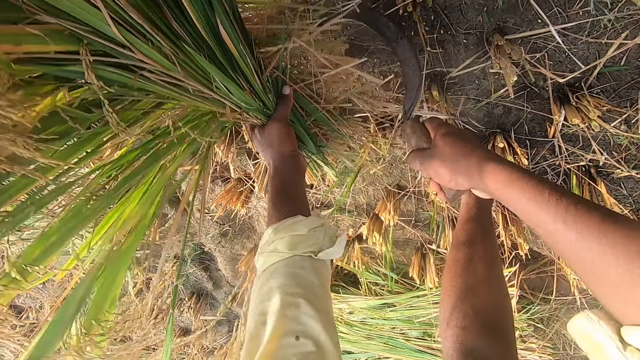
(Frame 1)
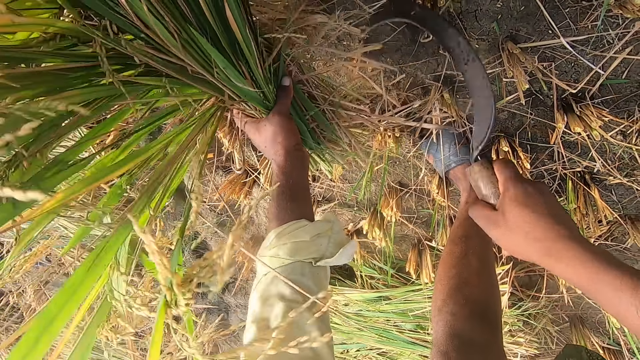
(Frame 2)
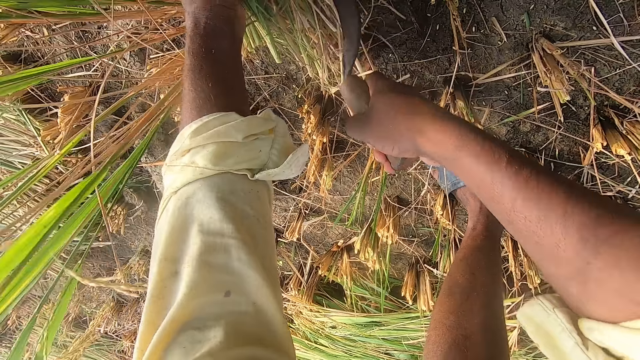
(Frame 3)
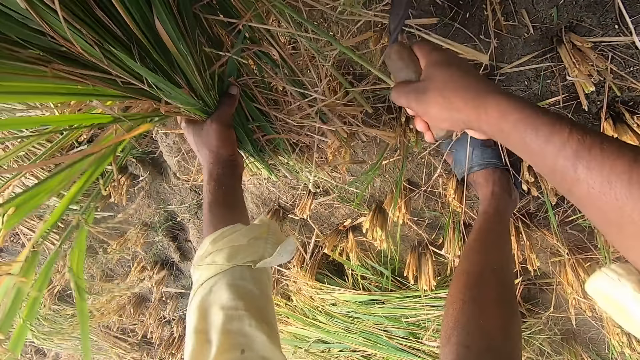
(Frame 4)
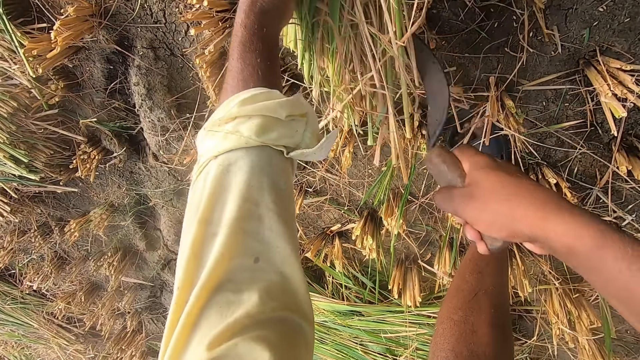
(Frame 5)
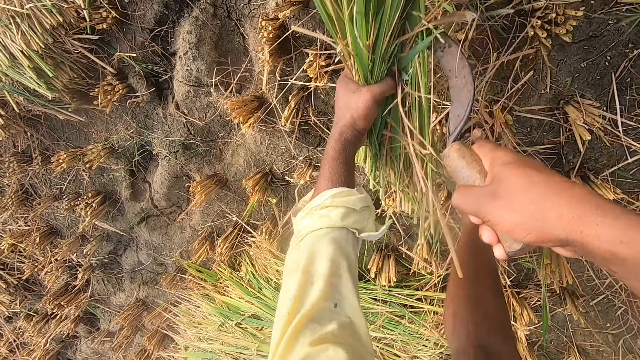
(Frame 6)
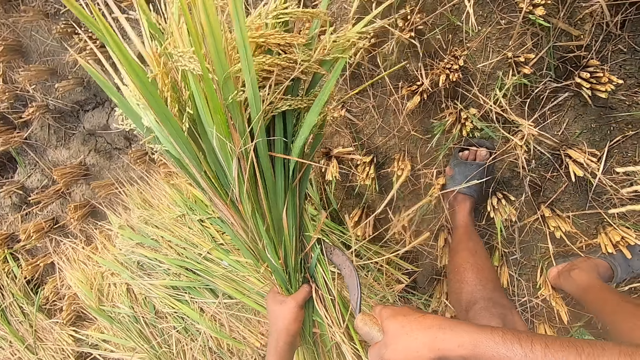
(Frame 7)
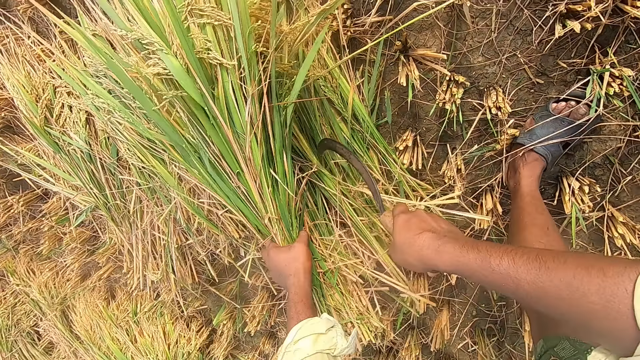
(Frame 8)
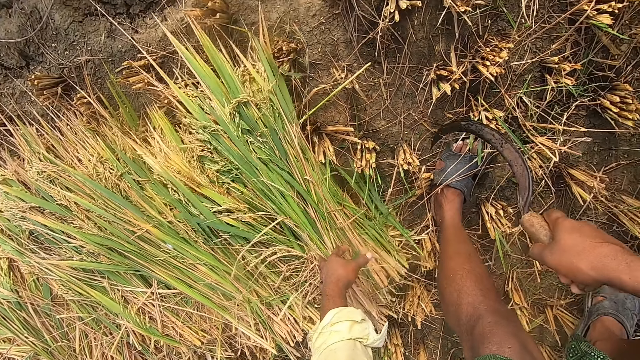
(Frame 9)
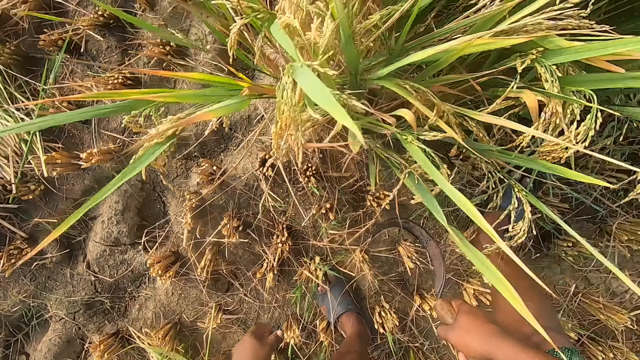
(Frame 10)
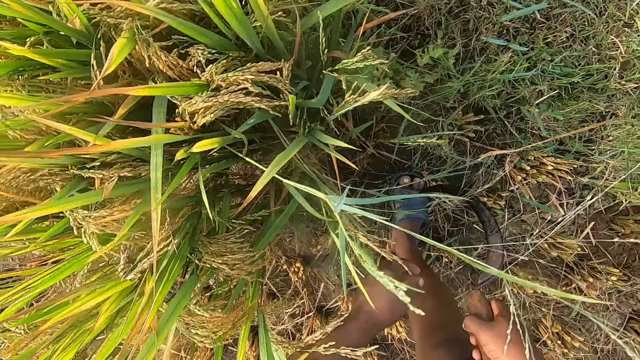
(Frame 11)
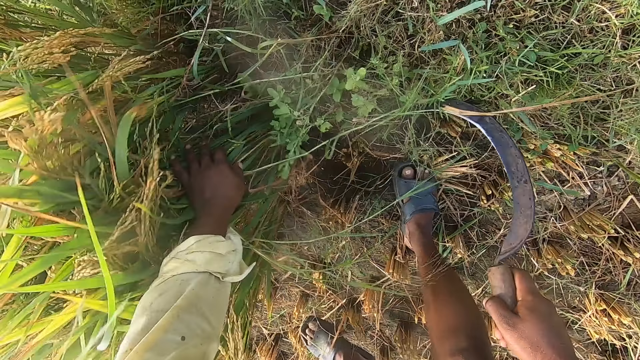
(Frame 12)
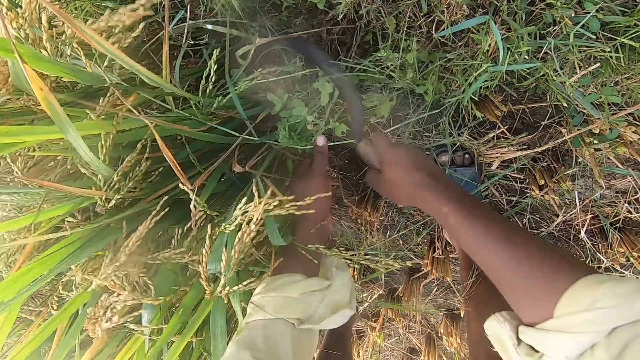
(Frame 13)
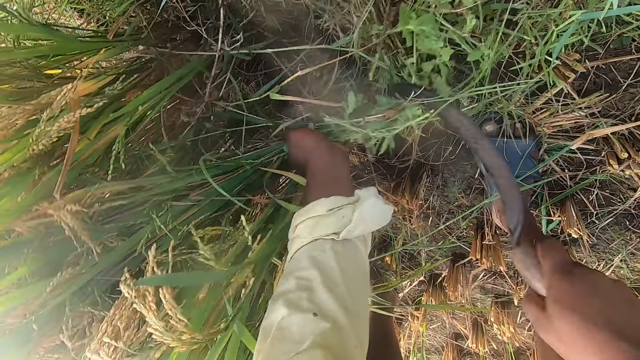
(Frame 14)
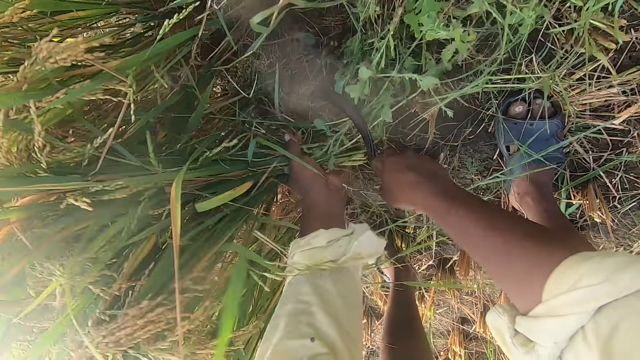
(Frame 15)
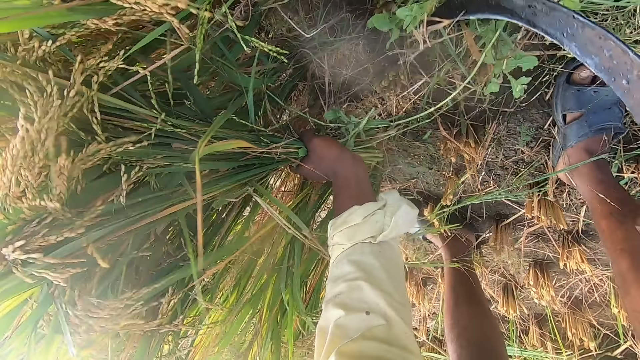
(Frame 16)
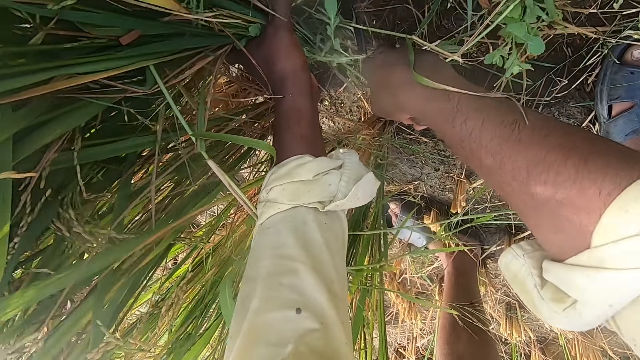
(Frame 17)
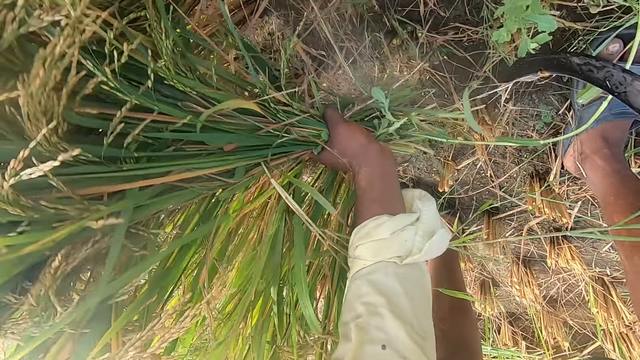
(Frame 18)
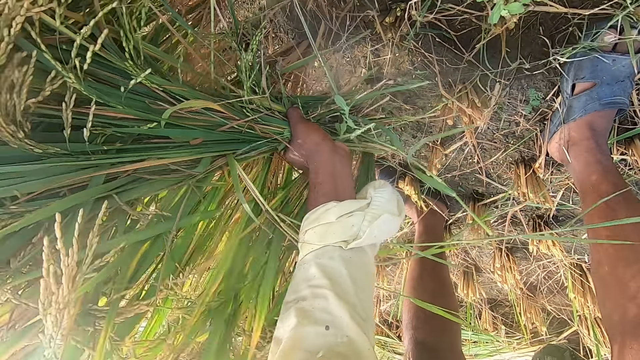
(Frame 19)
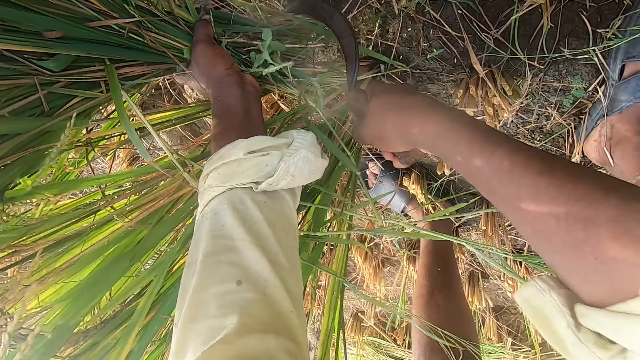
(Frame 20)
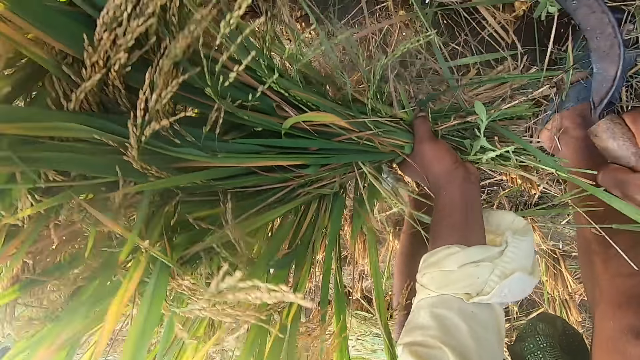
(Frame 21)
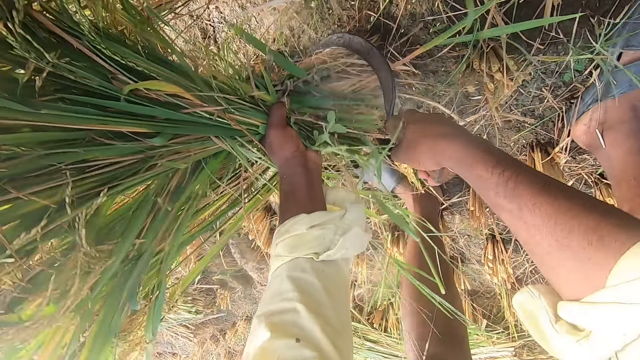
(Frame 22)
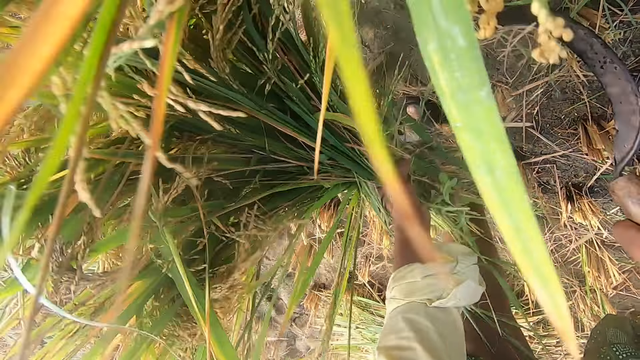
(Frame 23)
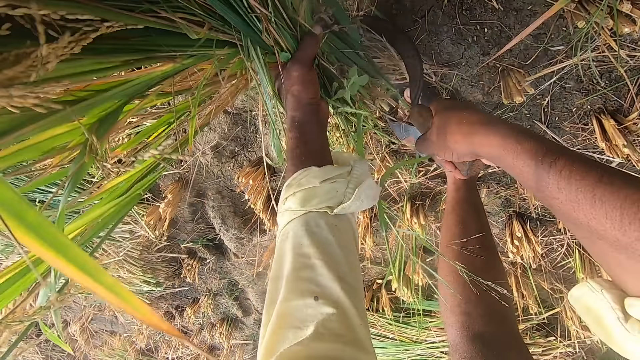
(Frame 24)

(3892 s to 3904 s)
The camera wearer drops the grass in his left hand on the pile of grass. He holds grass with a hand. He cuts grass with the sickle in his right hand.

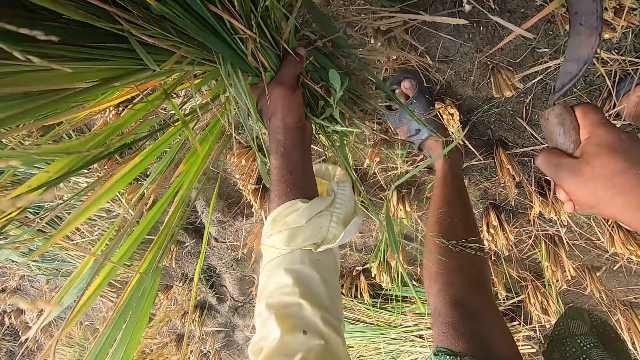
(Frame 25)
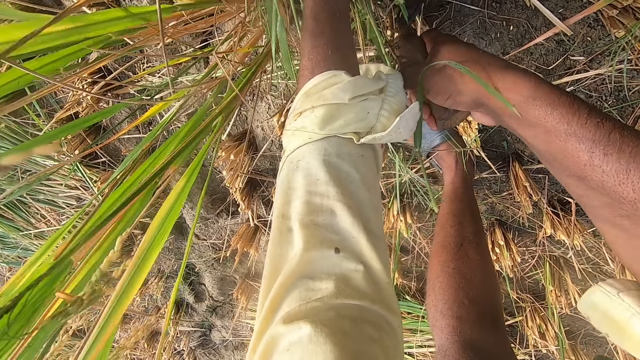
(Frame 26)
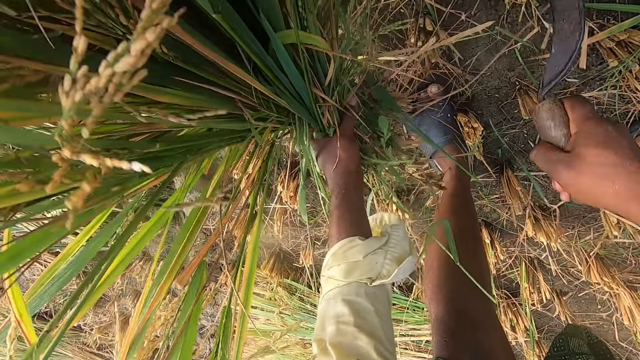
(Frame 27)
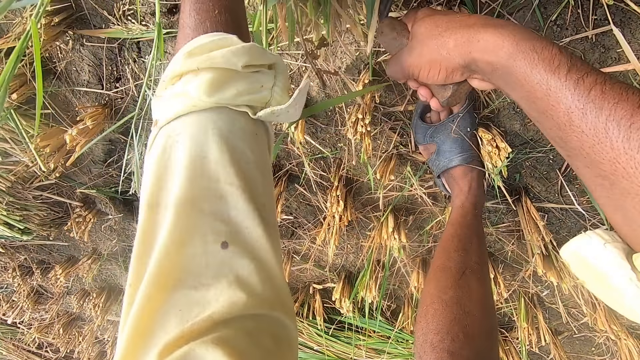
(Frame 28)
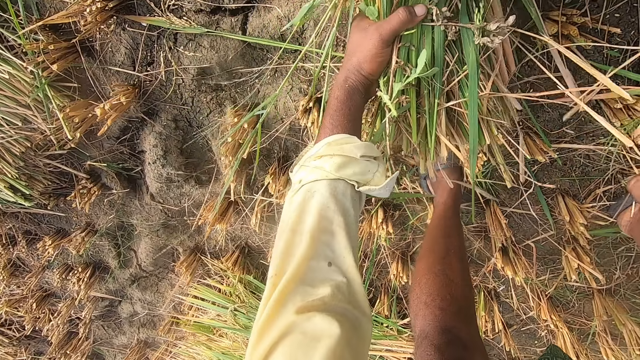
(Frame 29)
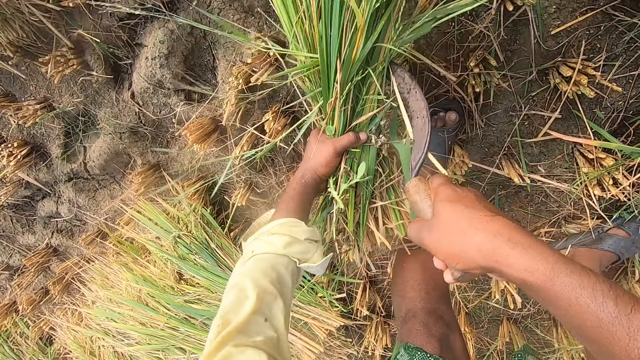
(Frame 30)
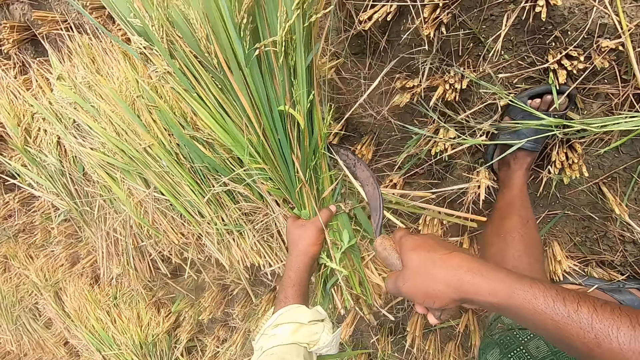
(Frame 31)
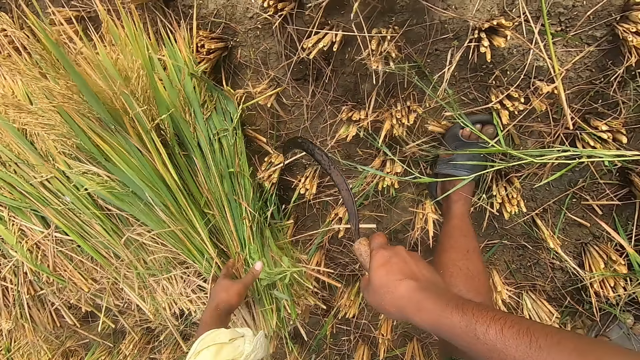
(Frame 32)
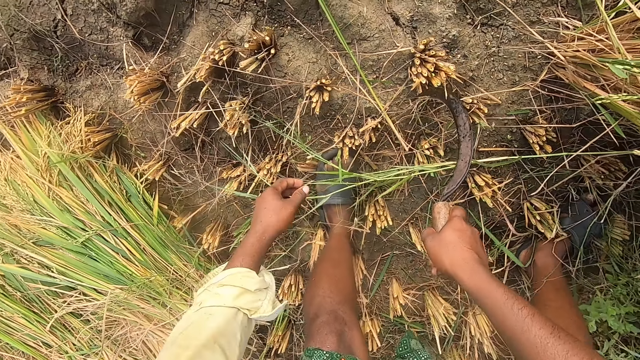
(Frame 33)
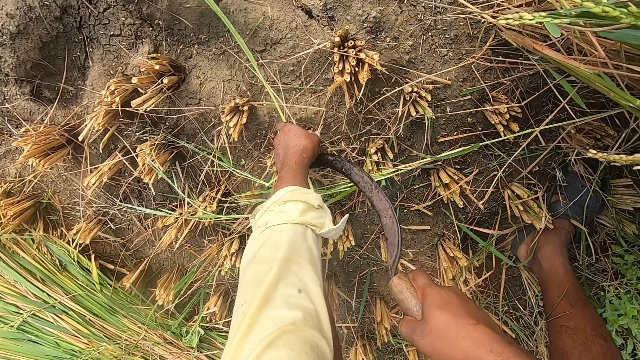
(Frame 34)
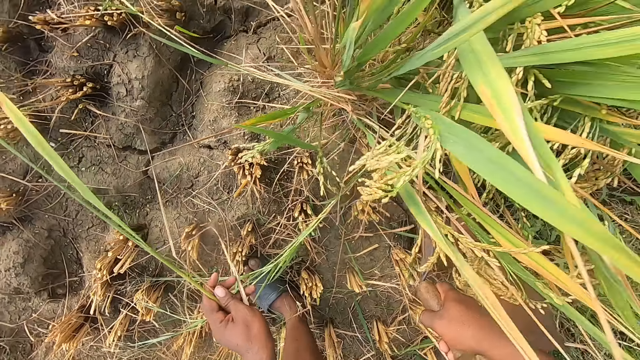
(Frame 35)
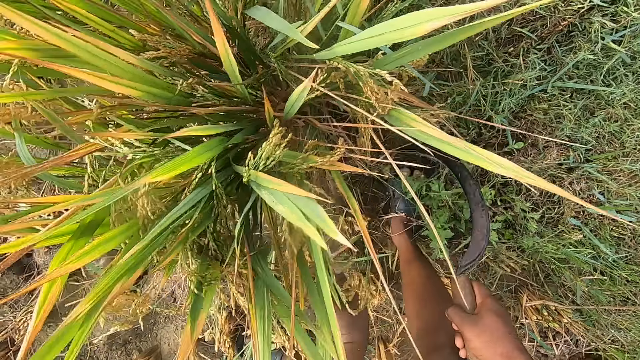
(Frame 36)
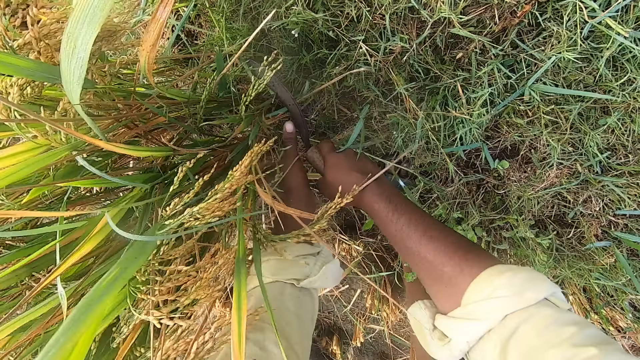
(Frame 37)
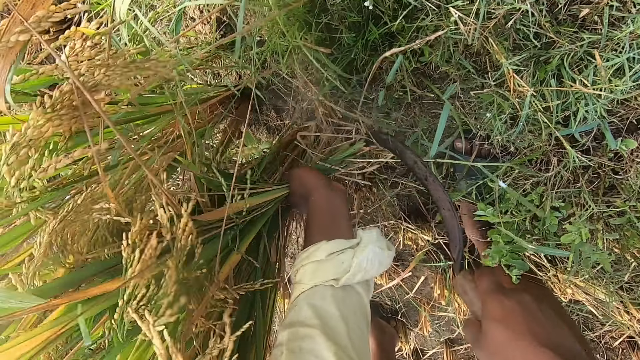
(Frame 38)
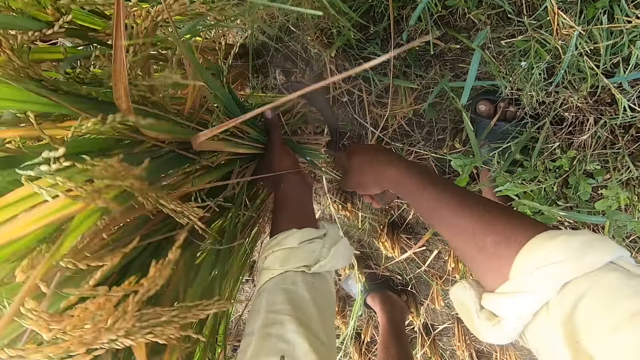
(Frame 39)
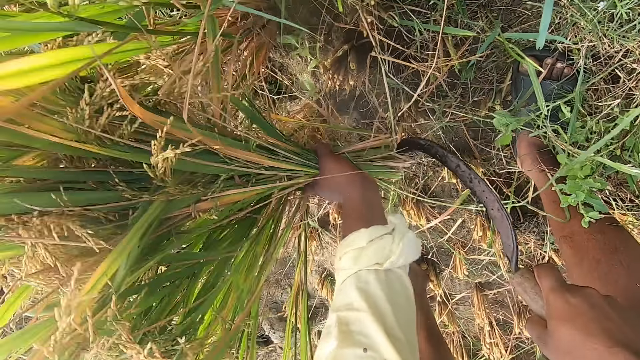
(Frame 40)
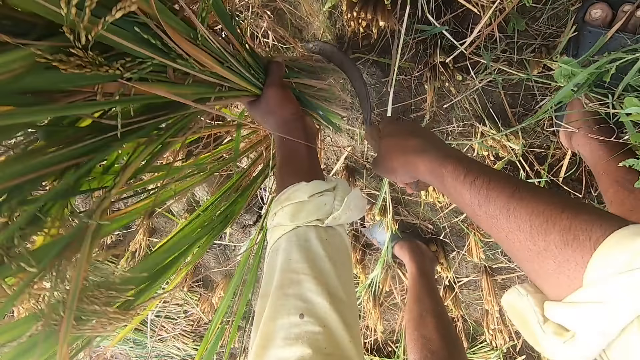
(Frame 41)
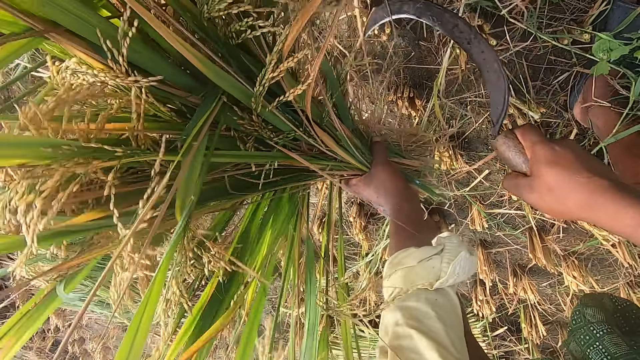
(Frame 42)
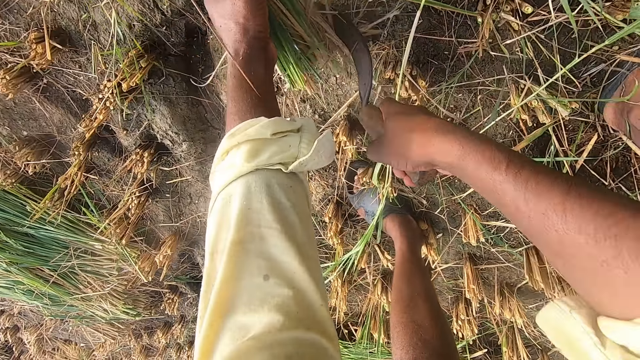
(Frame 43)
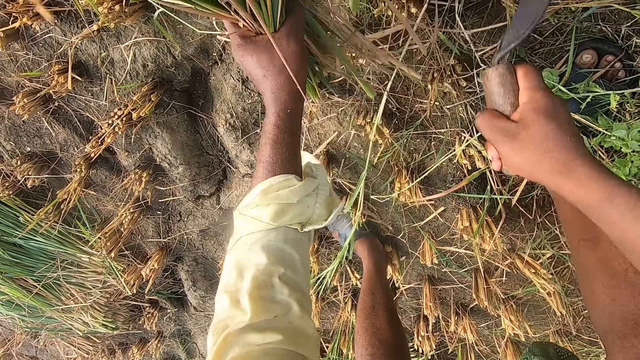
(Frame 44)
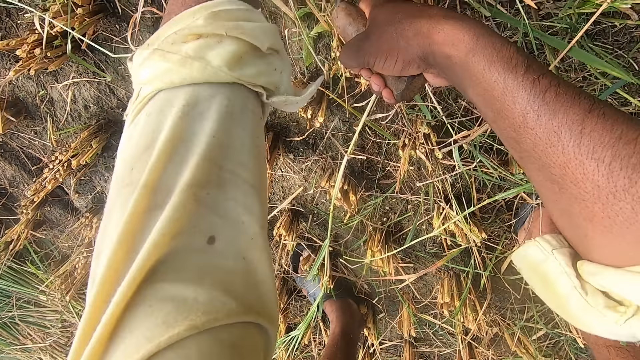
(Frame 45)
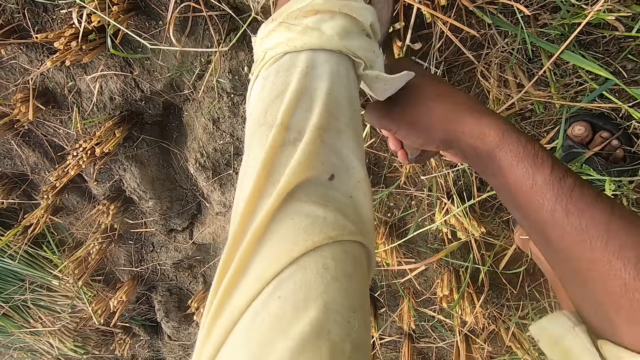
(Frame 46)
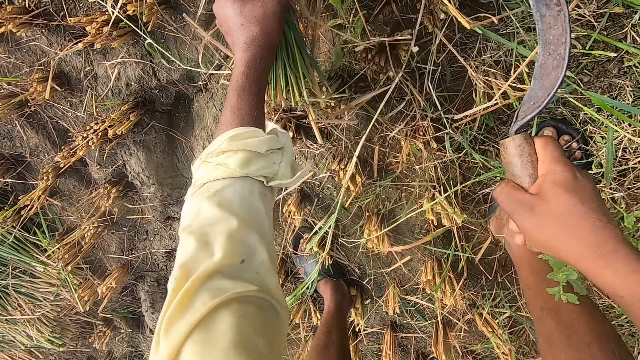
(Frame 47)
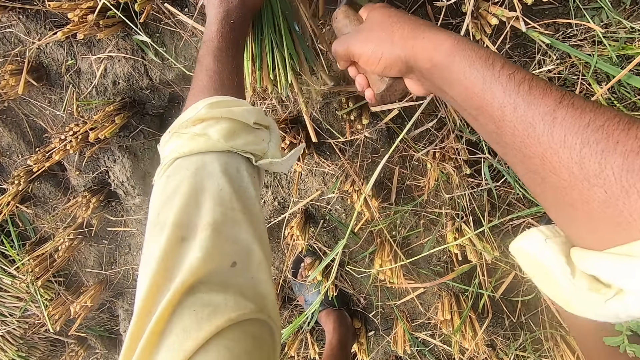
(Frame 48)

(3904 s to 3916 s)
The camera wearer drops the grass in his left hand on the pile of grass. He picks up grass from the ground with his left hand. He cuts grass with the sickle in his right hand.
